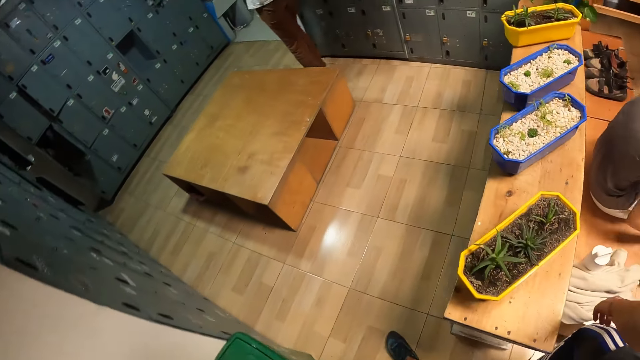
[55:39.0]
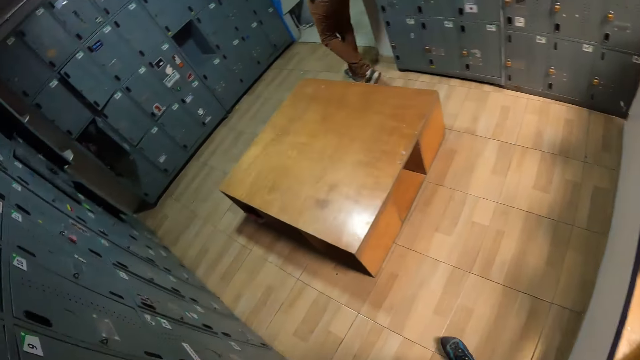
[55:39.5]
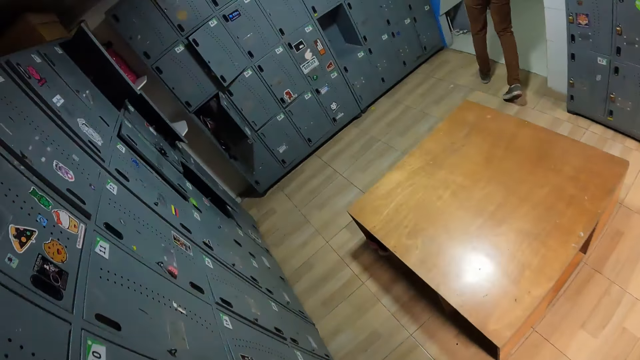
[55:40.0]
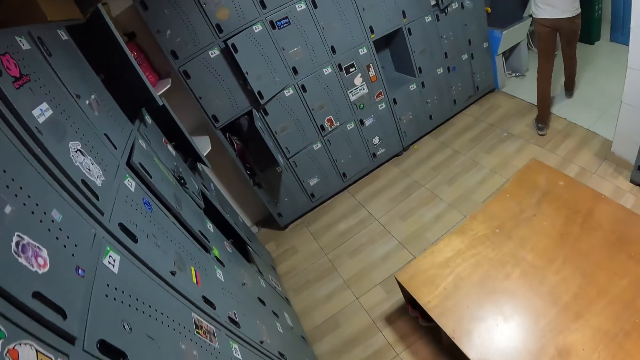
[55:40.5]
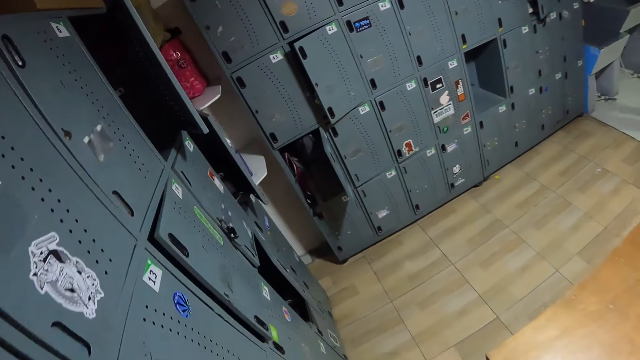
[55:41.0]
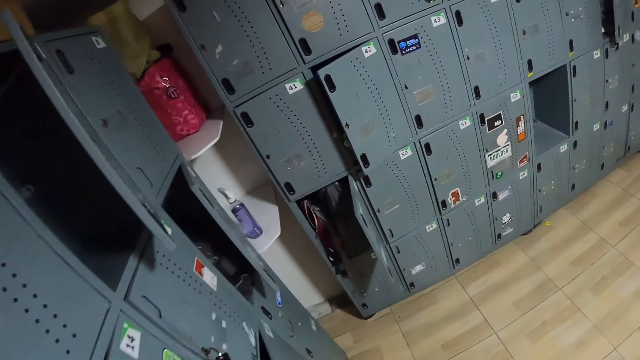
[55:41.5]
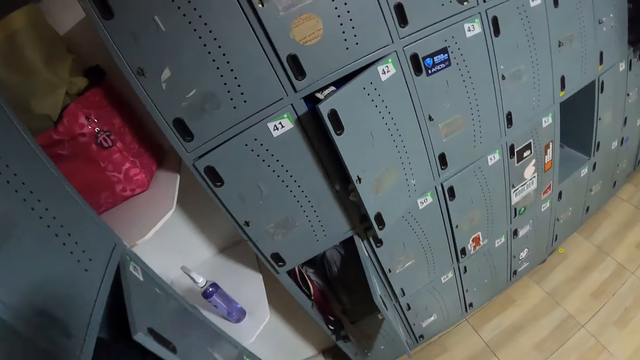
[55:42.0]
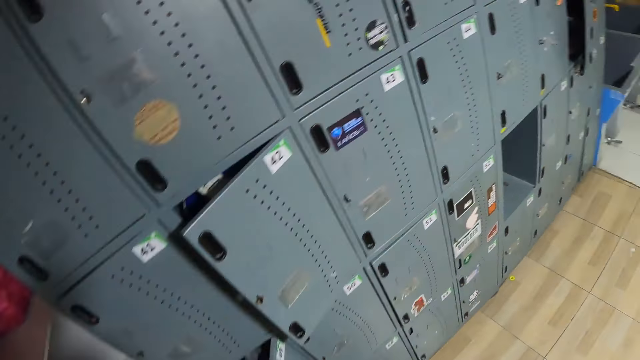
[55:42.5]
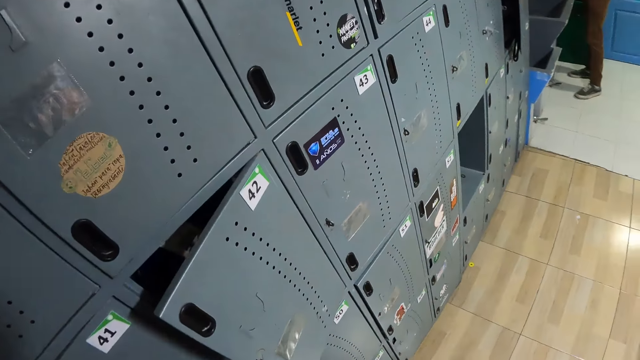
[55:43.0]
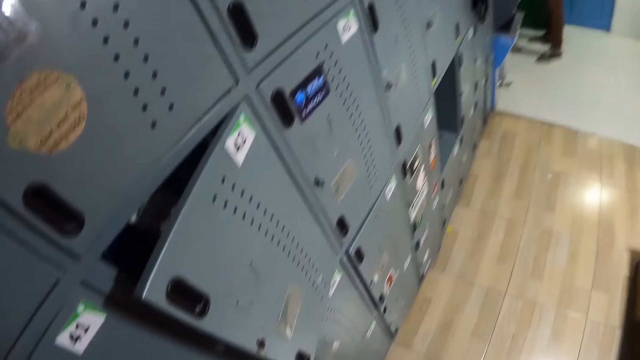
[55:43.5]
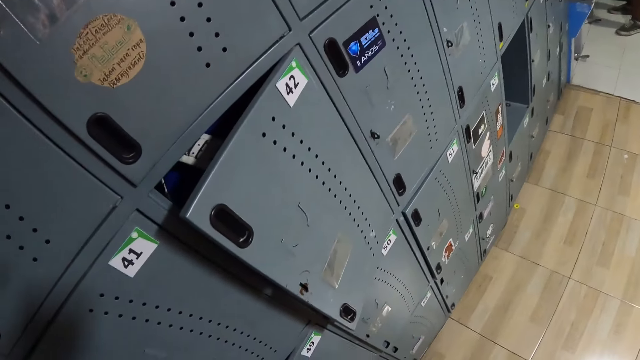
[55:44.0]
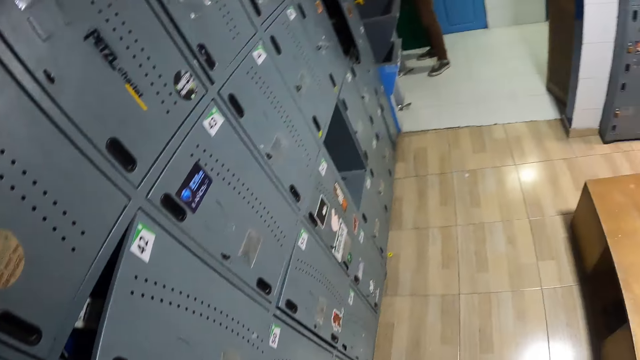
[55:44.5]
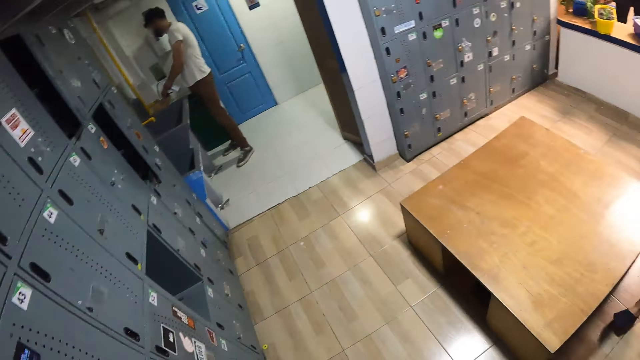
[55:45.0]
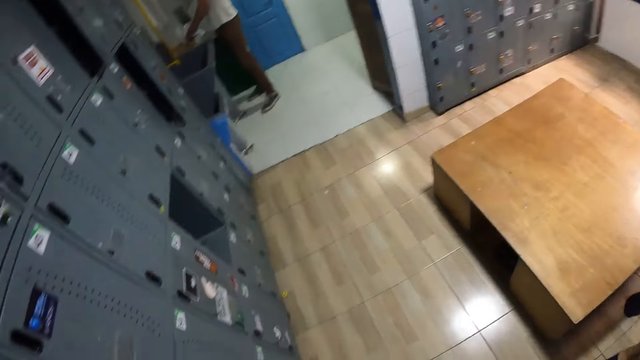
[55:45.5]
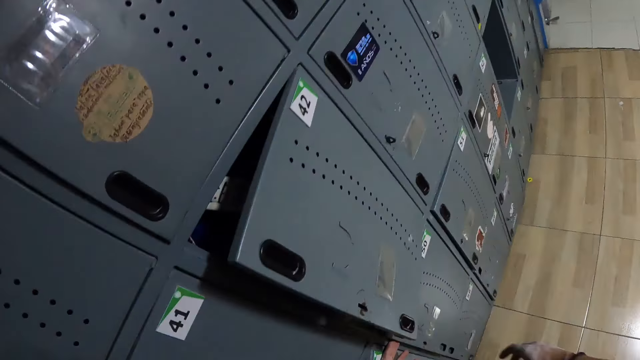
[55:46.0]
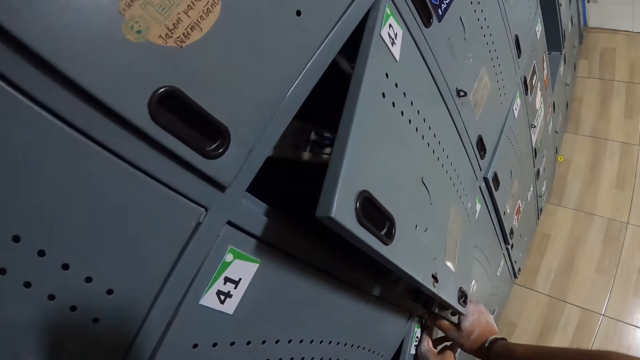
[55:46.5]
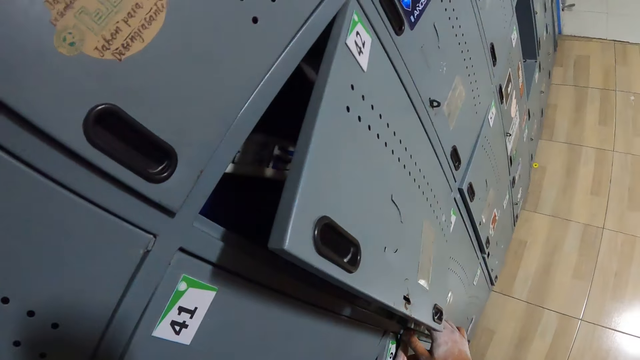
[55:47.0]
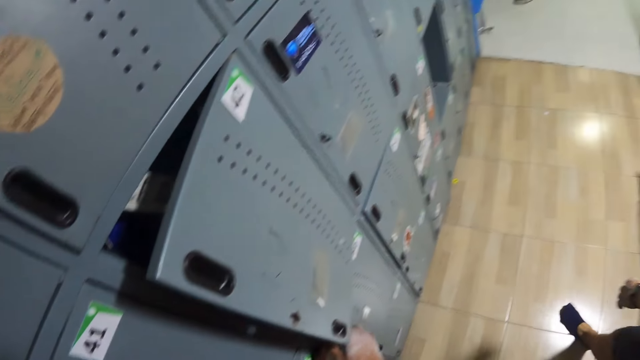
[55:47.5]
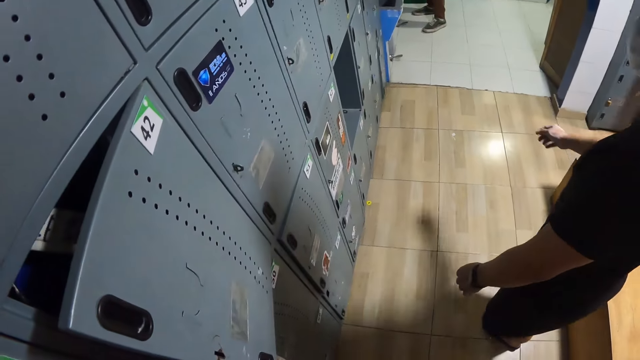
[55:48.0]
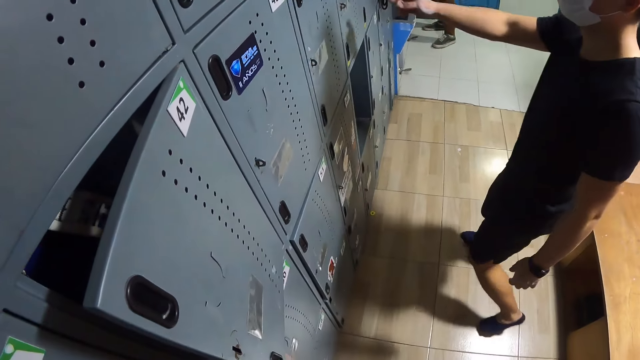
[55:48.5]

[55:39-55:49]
The camera wearer looks around. He opens a locker with his right hand. He moves the right hand.

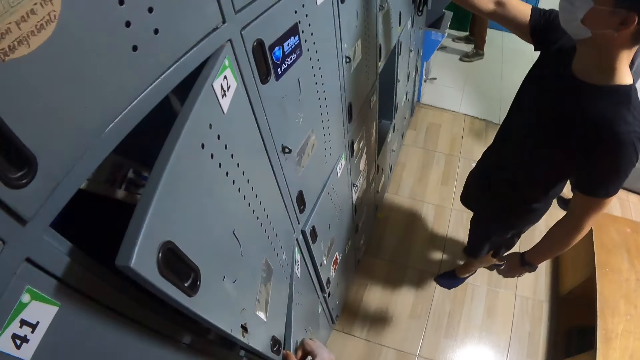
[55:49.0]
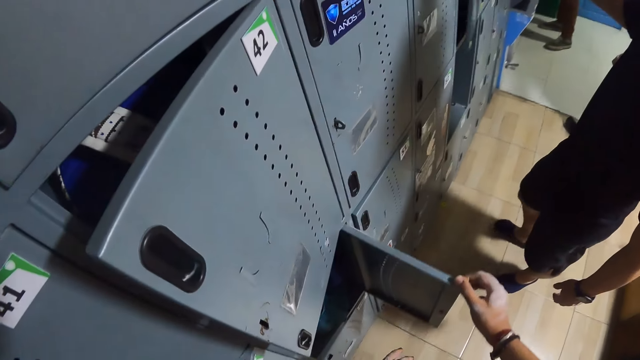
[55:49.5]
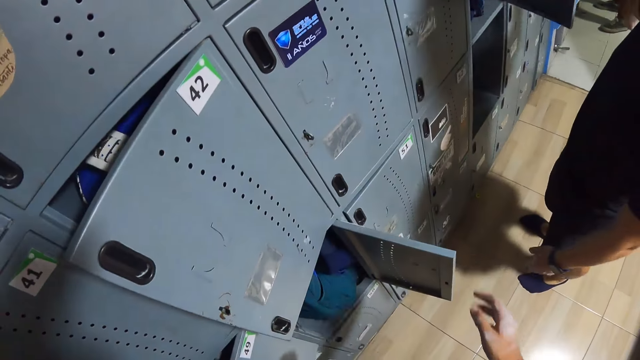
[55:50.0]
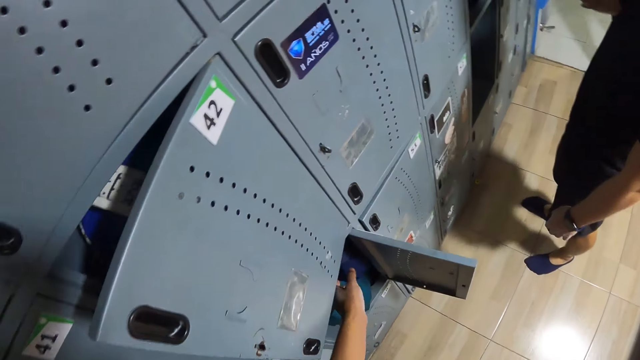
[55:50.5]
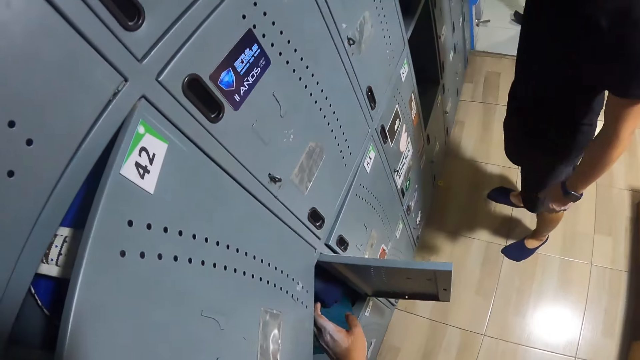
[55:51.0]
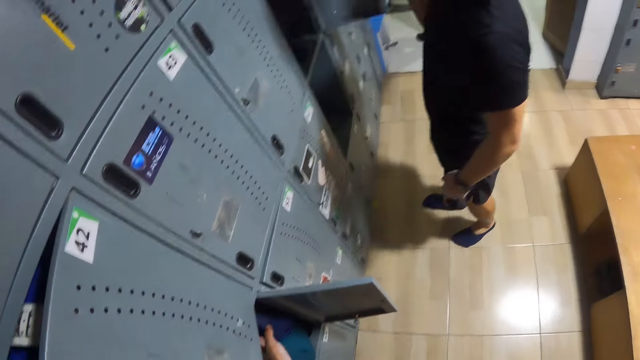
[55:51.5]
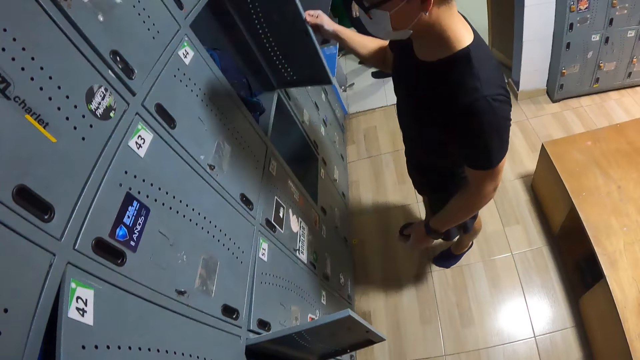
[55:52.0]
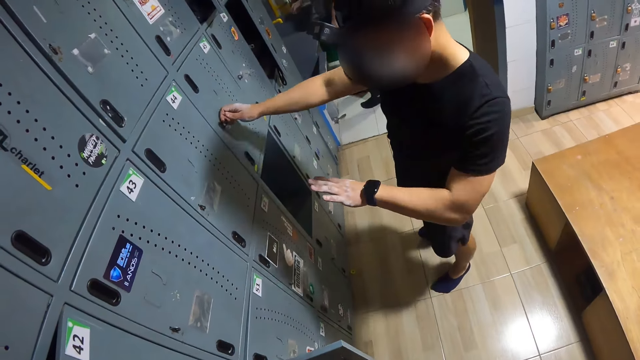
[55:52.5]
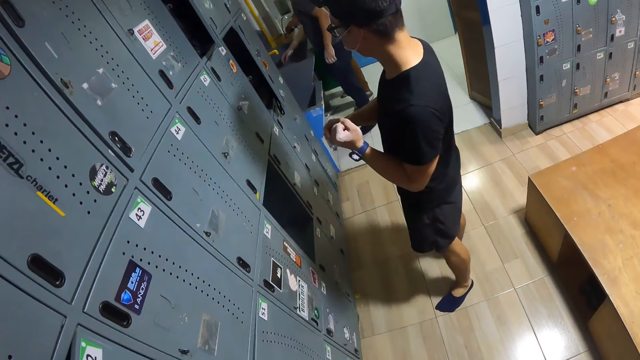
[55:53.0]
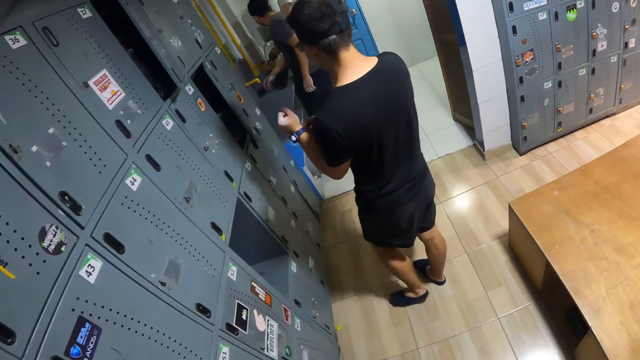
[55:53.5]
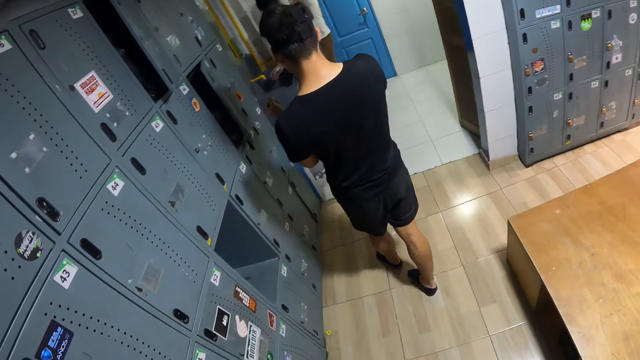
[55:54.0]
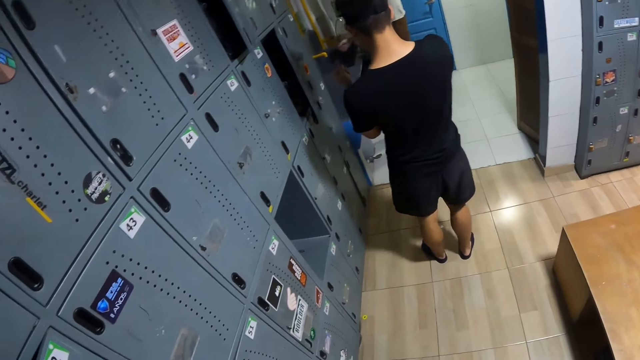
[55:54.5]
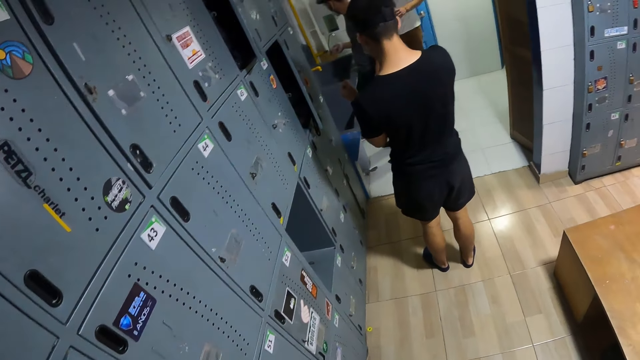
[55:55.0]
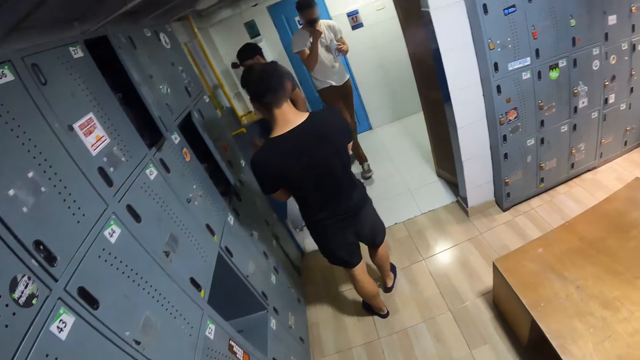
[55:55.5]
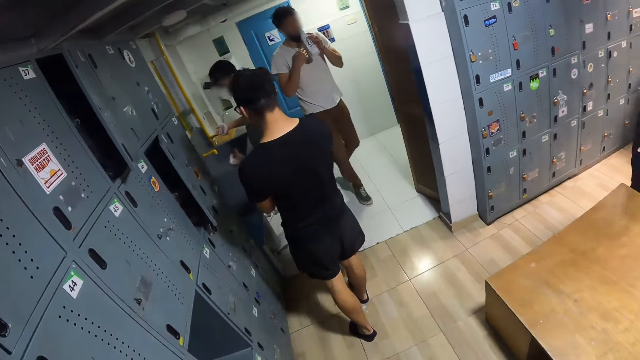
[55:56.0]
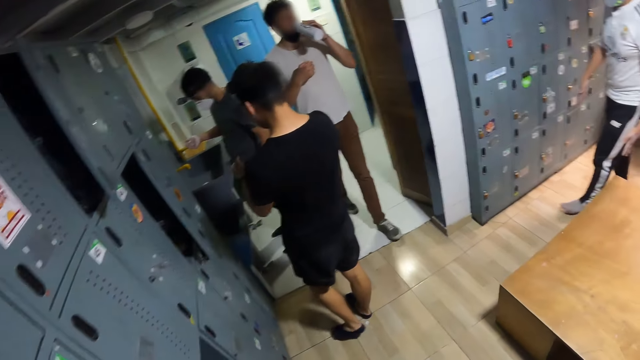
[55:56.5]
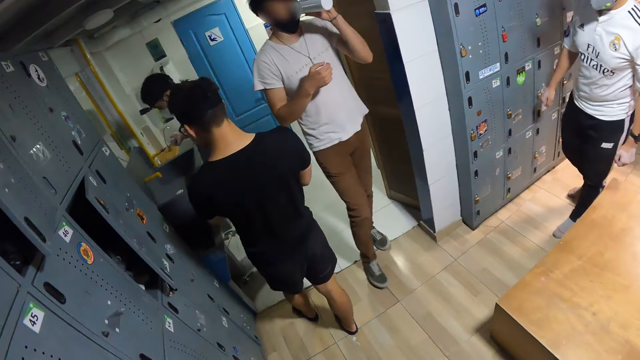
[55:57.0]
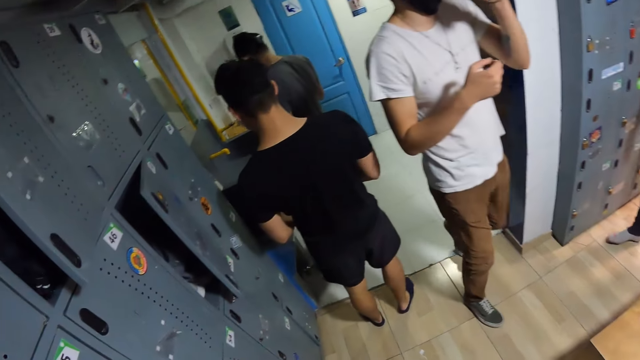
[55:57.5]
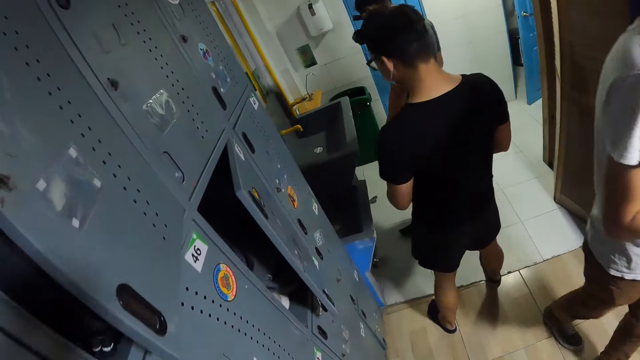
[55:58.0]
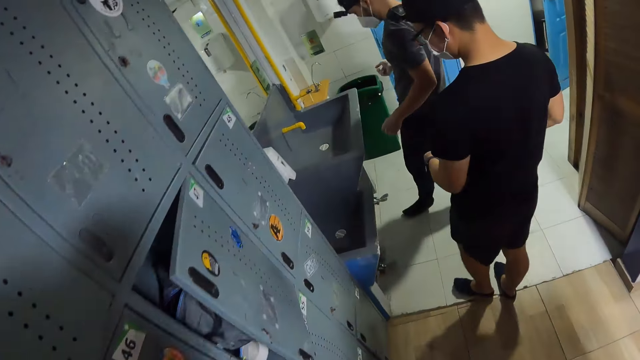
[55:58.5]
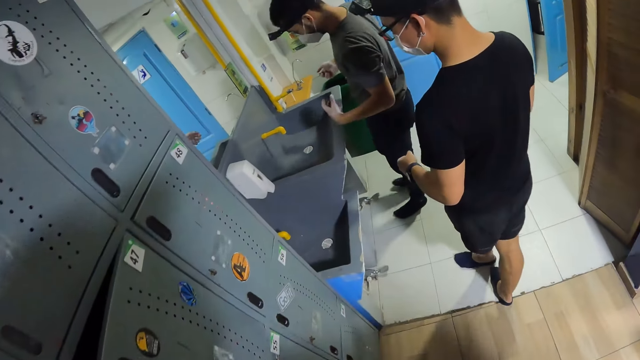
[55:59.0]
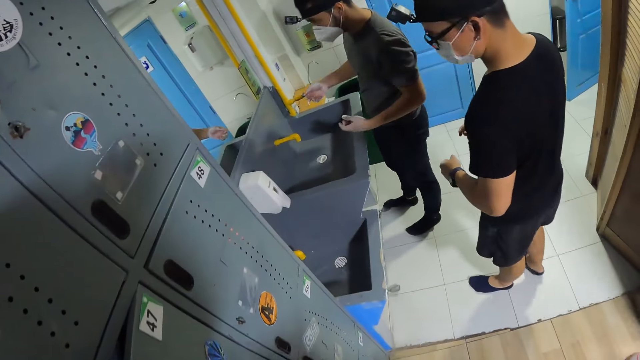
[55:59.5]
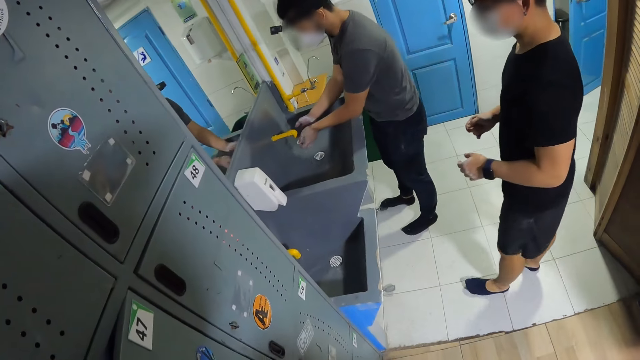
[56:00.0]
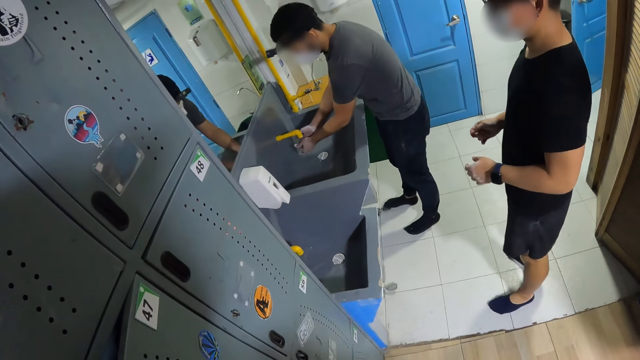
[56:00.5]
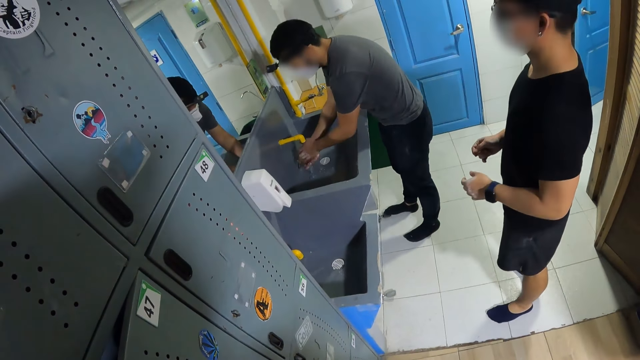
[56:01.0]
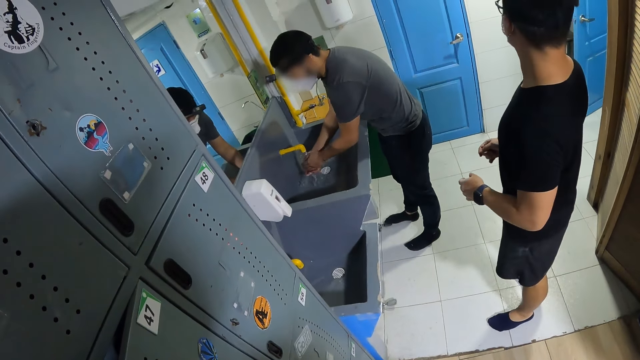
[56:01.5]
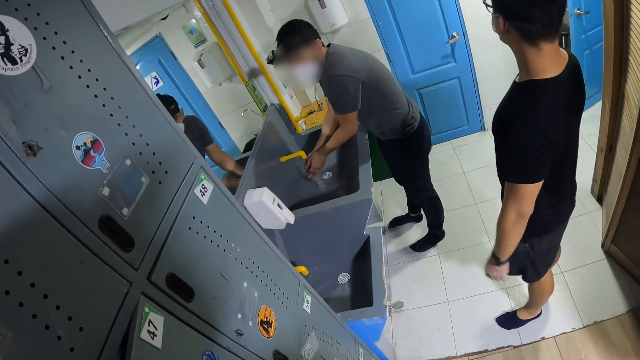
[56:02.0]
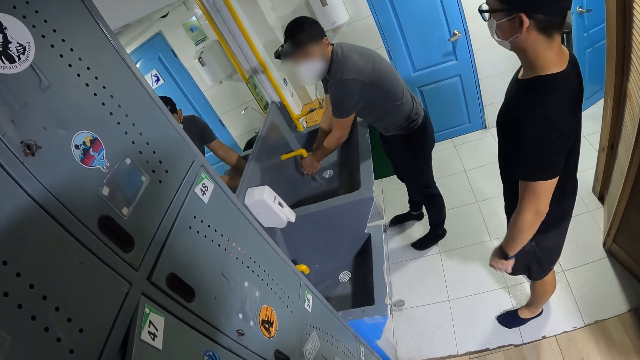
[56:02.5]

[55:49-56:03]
The camera wearer reaches into the locker with his right hand. He moves both hands and touches the cloth on the locker. He looks around. He walks around. He looks around.
